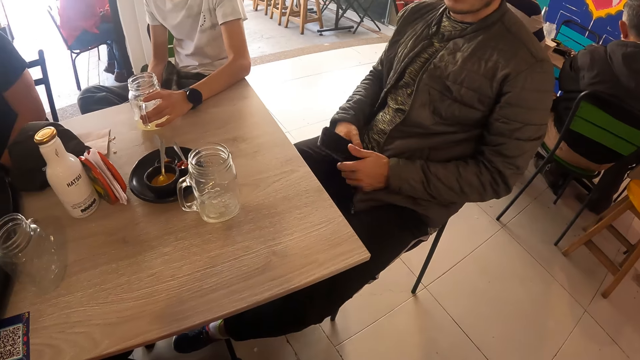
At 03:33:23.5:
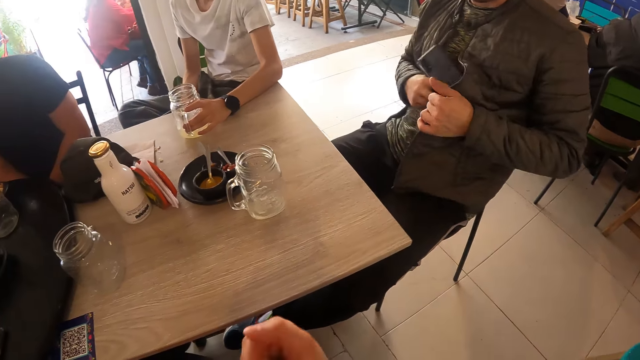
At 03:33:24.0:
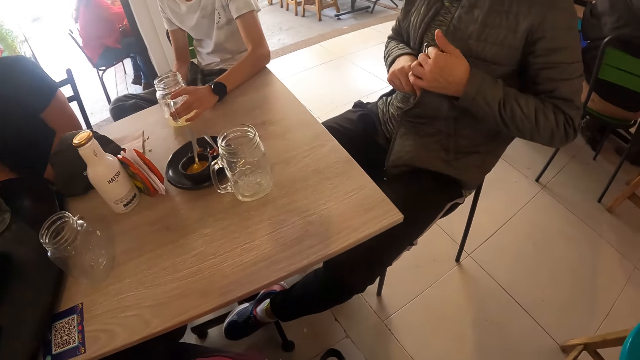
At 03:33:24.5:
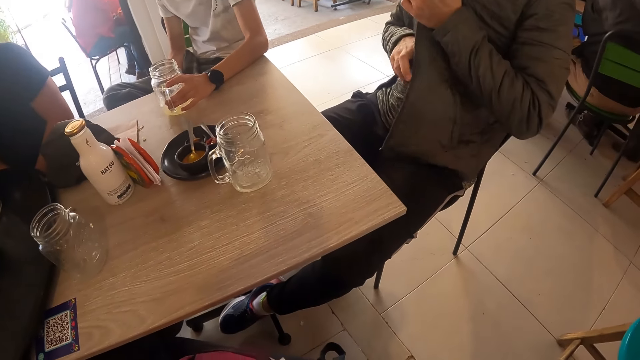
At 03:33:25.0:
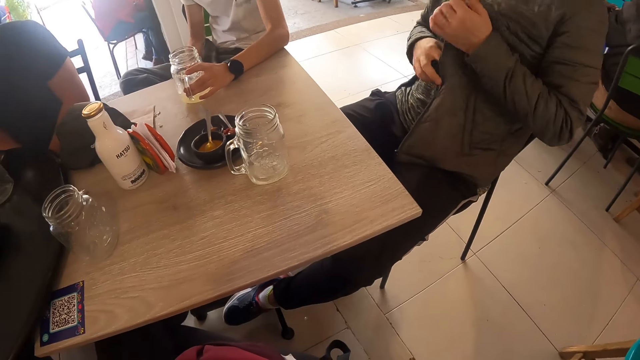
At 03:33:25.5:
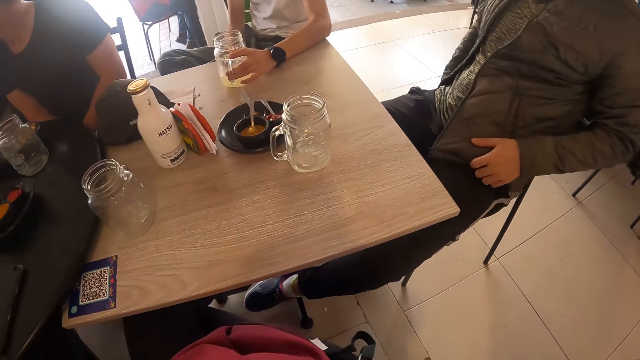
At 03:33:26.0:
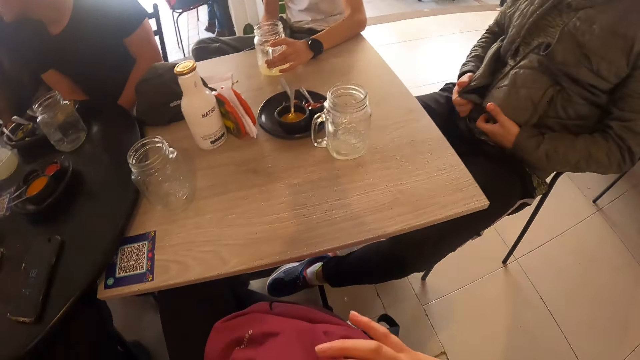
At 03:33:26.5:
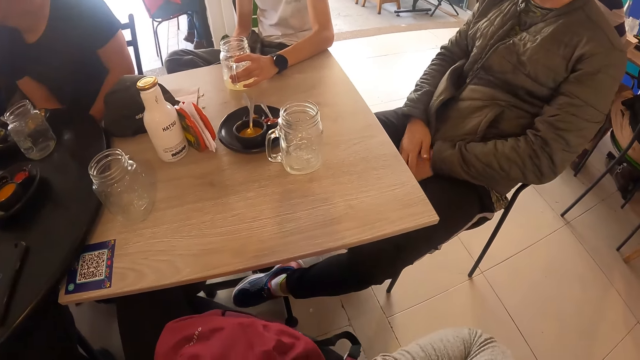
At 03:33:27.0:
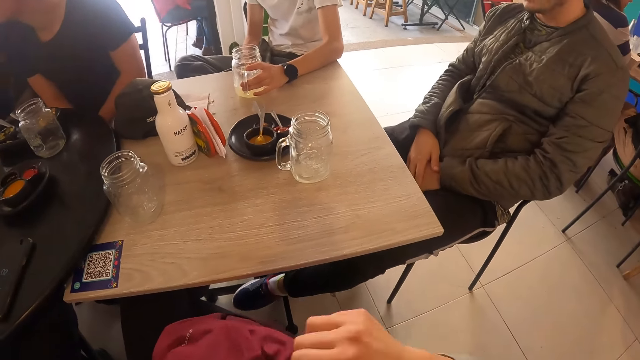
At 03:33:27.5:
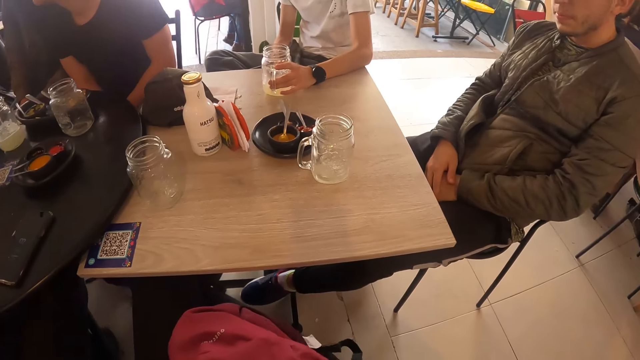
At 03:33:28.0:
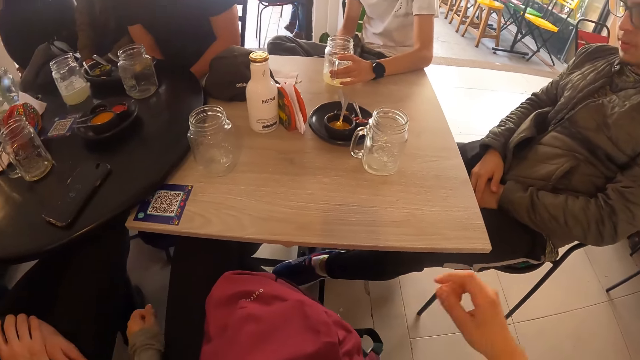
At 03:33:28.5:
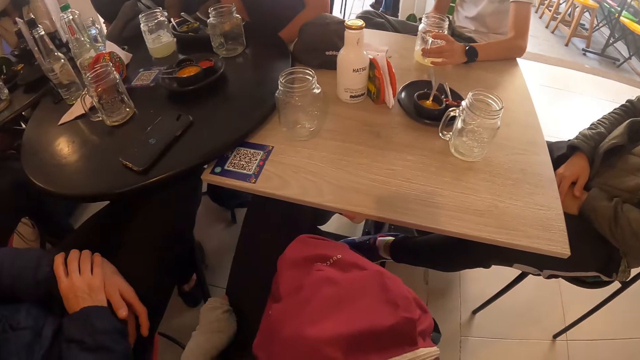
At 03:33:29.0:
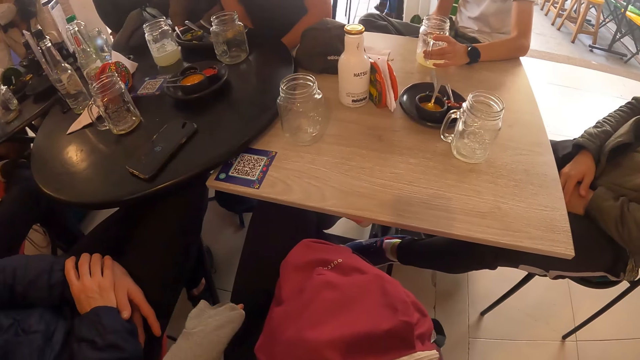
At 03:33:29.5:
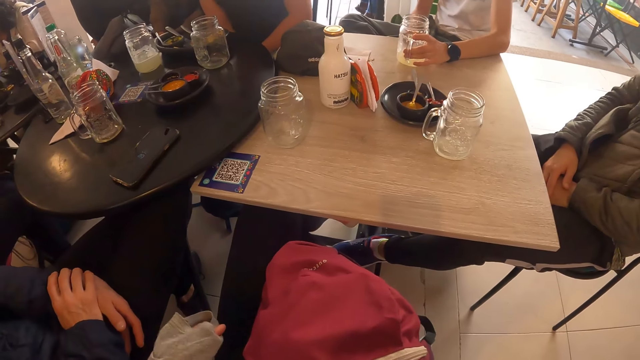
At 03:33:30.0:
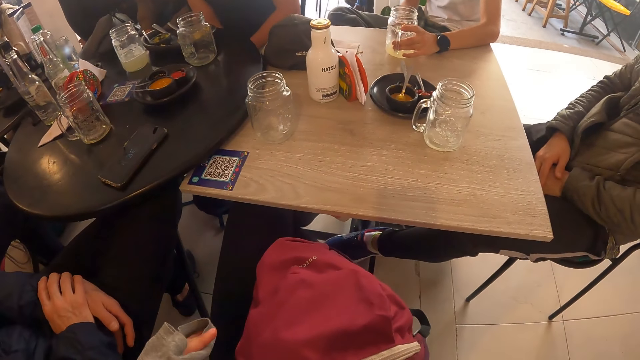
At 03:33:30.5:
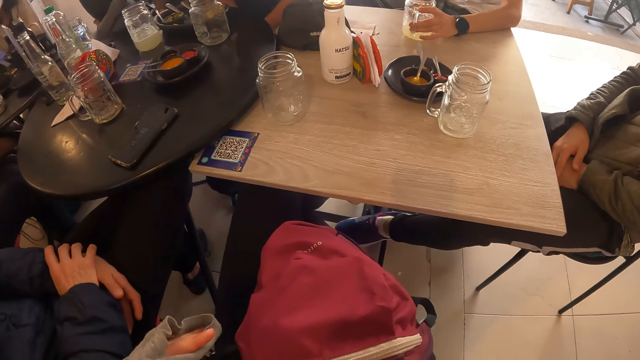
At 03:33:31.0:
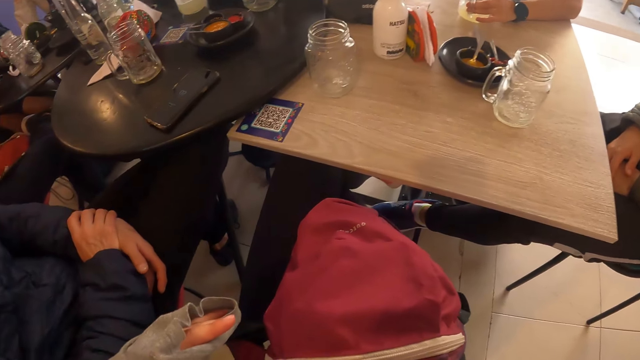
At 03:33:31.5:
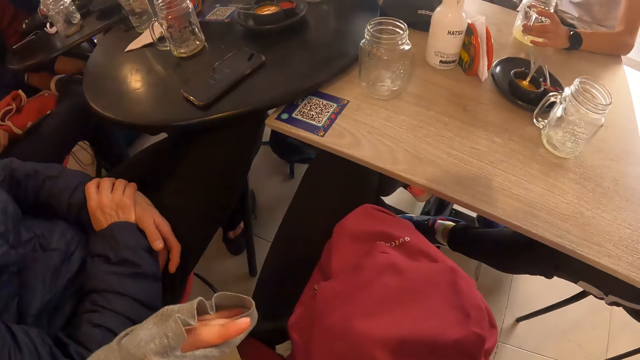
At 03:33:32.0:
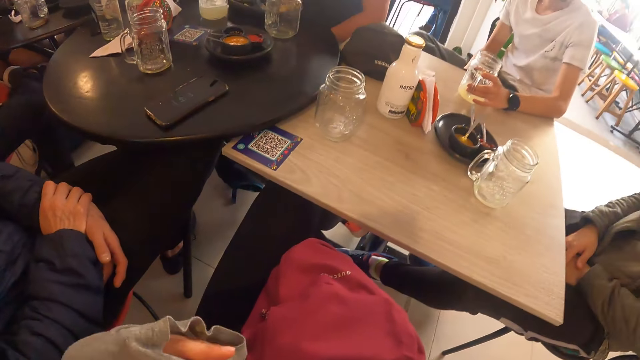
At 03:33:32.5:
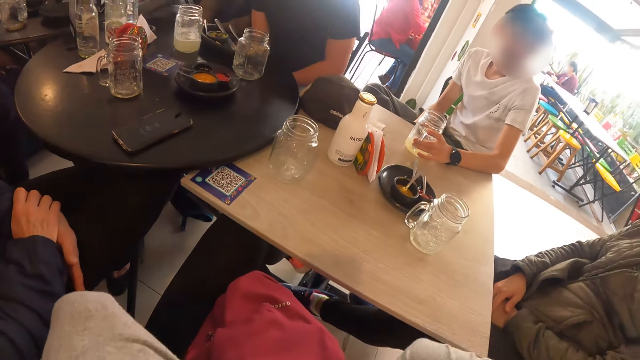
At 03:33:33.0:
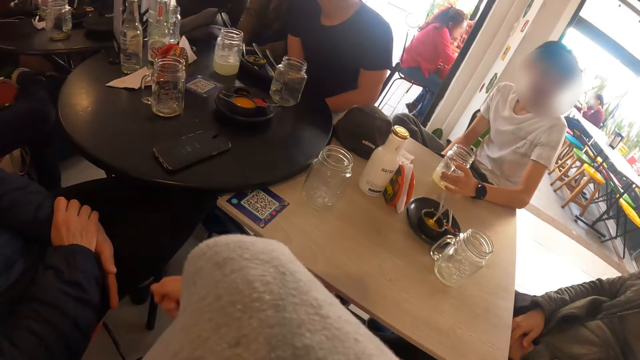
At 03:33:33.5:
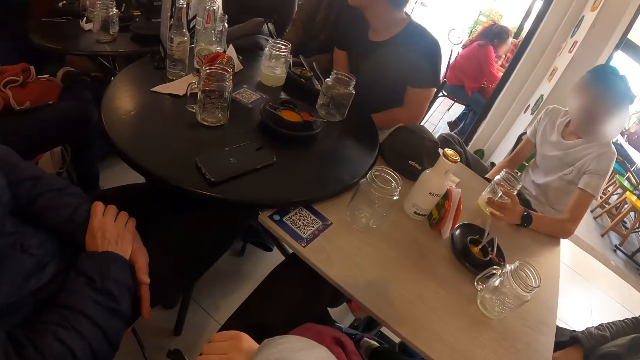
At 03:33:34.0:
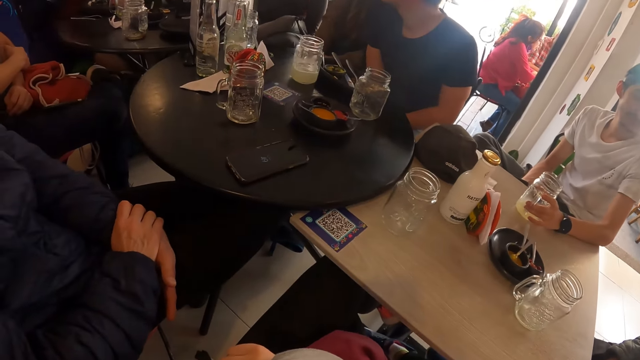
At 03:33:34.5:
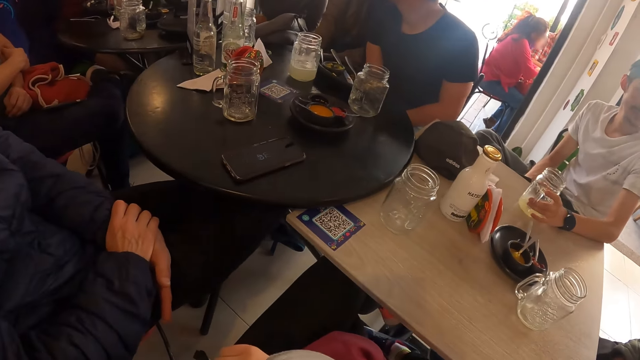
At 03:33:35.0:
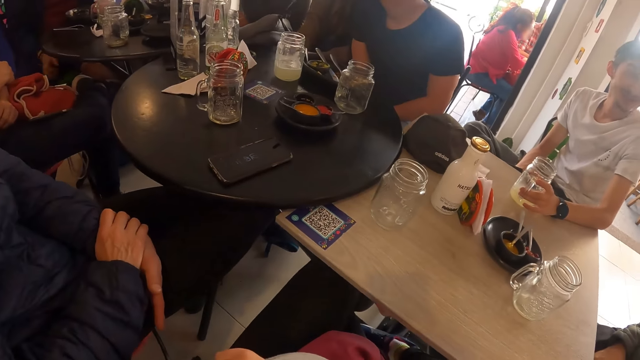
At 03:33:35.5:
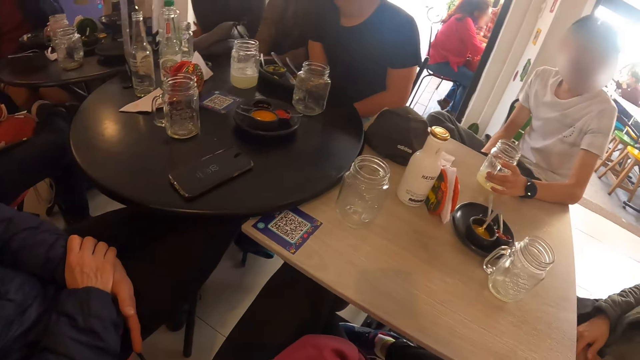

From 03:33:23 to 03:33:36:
The man holds the phone in both his hands. He places the phone in the left side pocket of the jacket with his right hand. The camera wearer looks at the table repeatedly. They are interacting with the group of people at the table.

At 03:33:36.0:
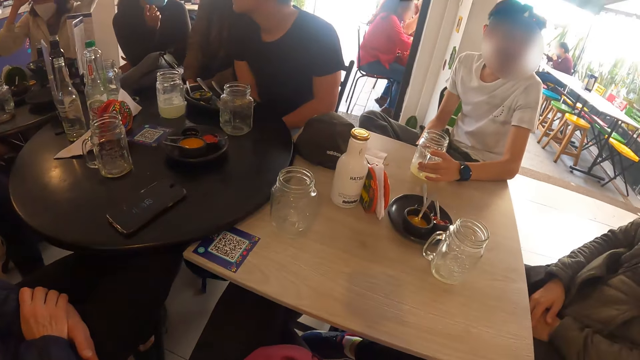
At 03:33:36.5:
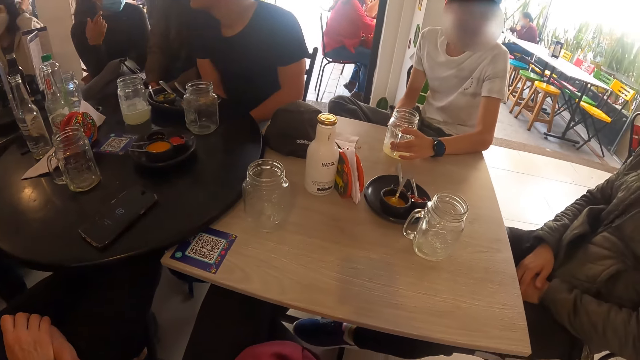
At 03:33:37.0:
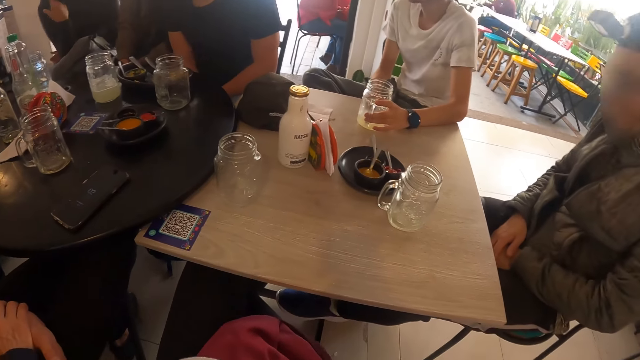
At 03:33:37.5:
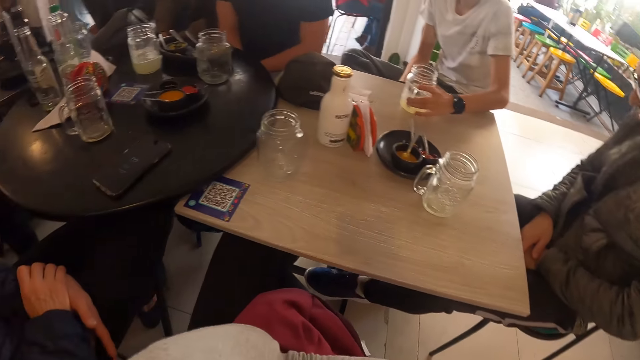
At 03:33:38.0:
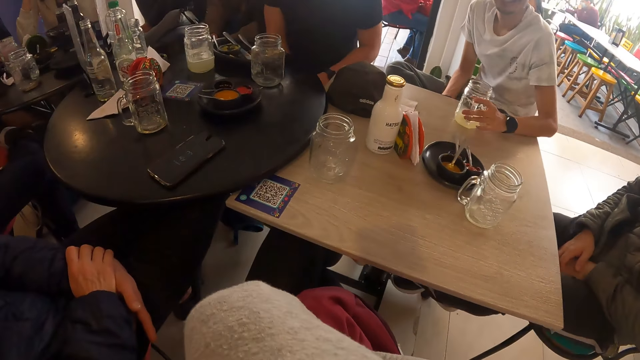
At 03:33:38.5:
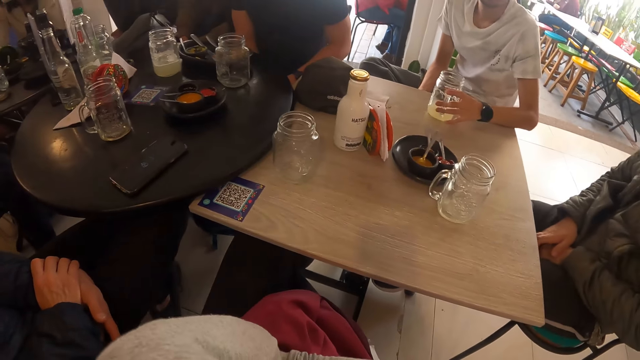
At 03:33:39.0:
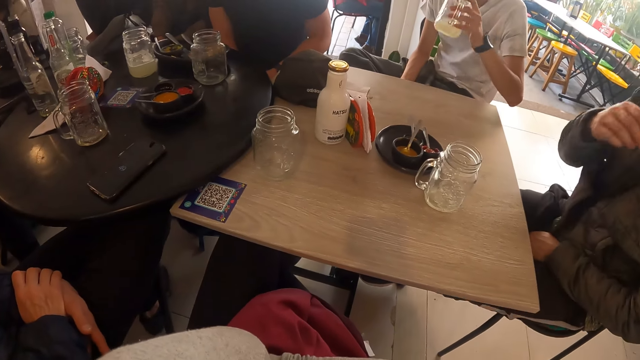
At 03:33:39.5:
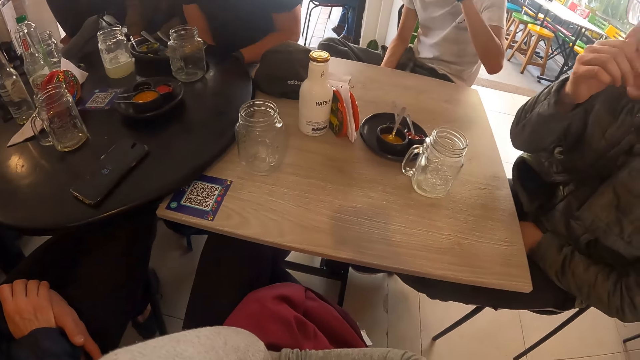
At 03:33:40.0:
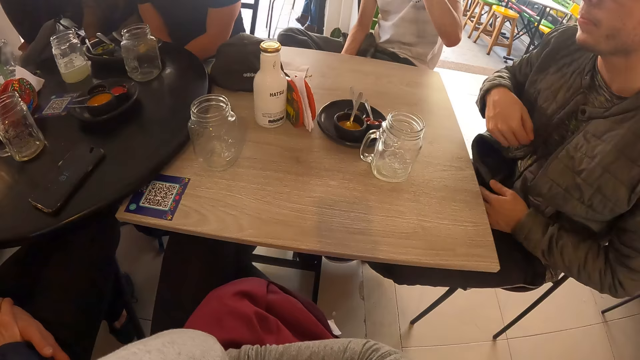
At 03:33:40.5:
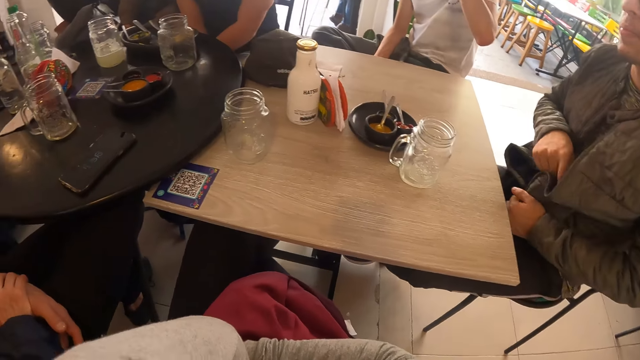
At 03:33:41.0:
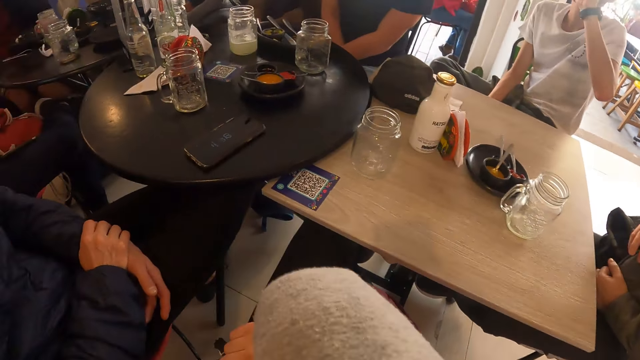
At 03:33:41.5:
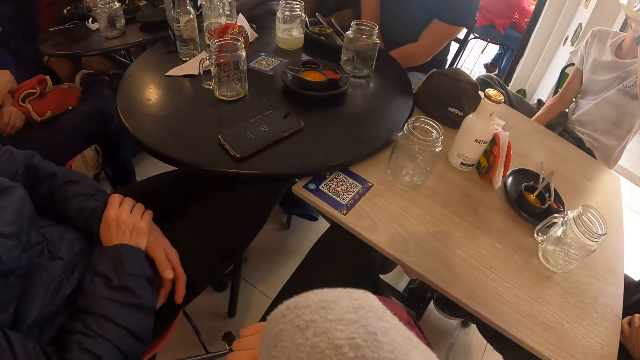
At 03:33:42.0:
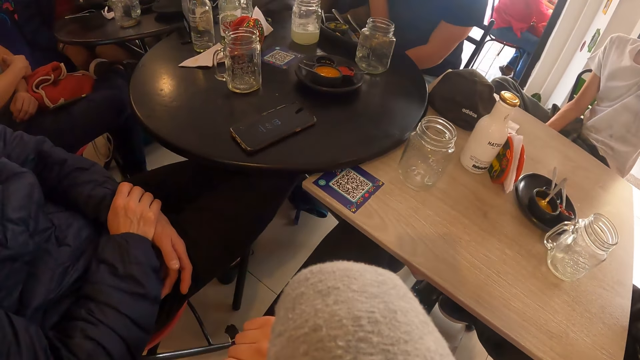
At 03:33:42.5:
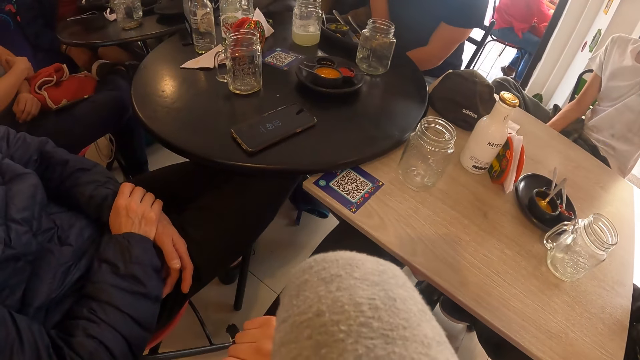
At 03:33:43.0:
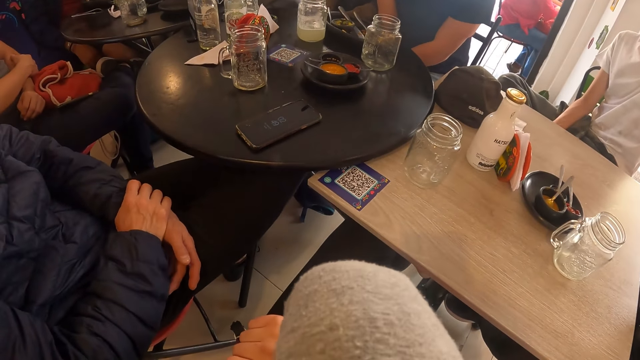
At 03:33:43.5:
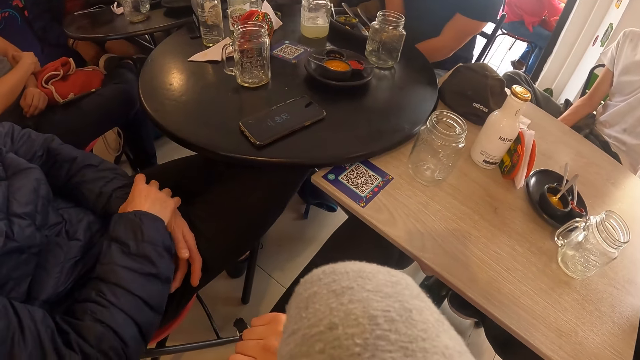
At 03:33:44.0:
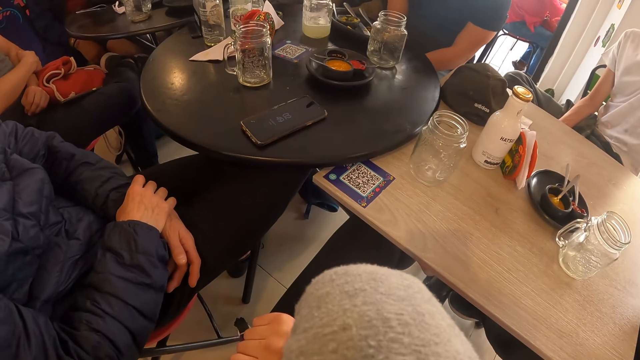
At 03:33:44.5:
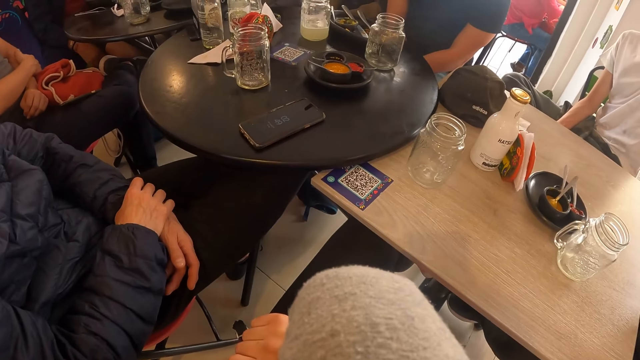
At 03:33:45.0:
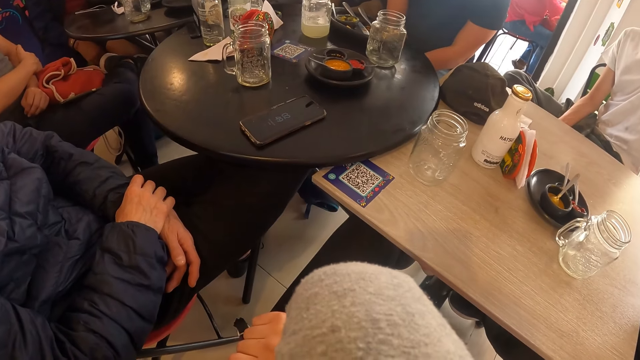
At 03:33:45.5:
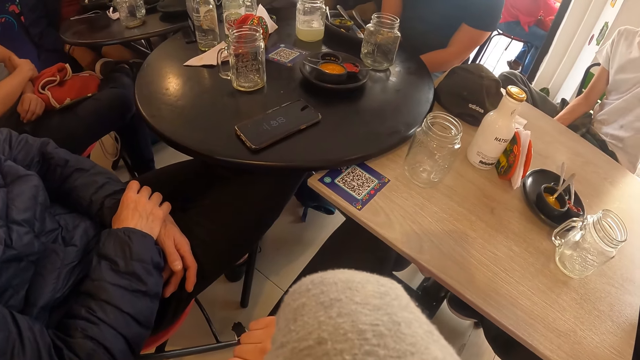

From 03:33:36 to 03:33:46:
The camera wearer looks at the table repeatedly. Another man picks up a cup of juice on the table with his left hand. The first man touches his face with his right hand. The other man drinks the cup of juice from the table with his left hand.
